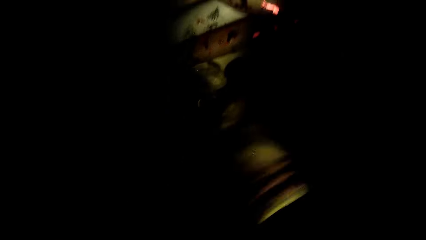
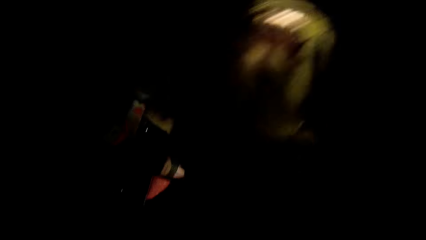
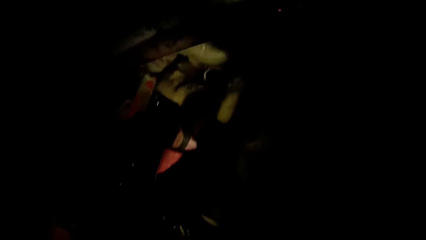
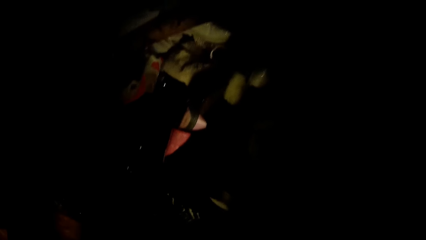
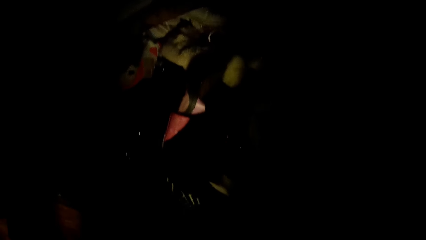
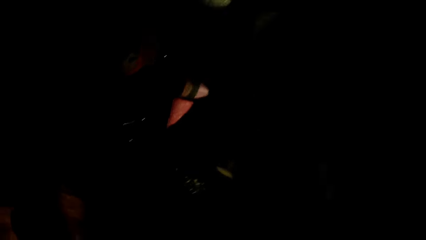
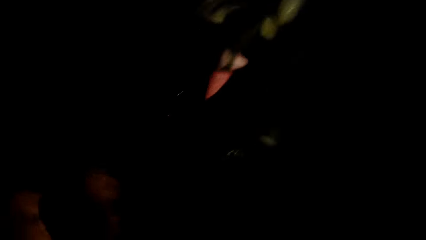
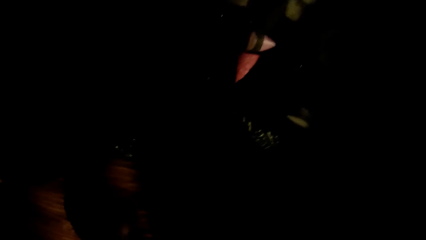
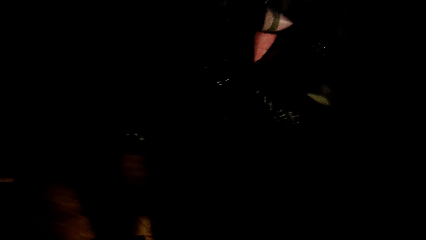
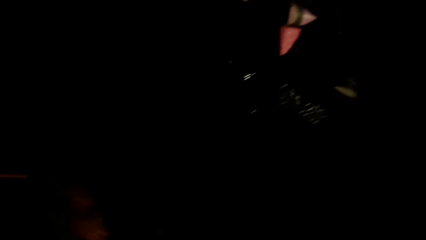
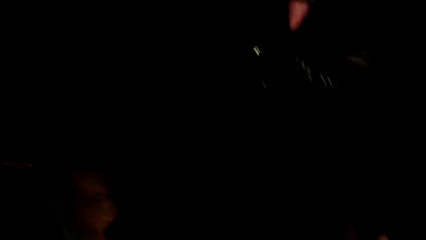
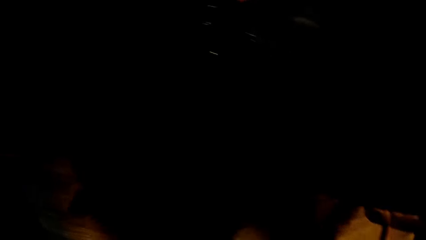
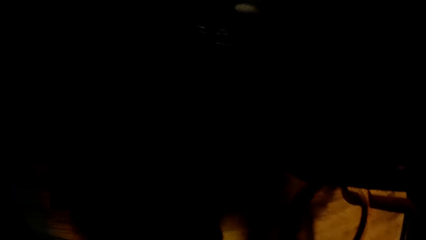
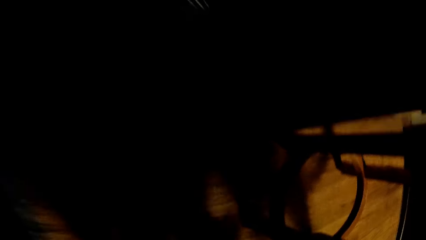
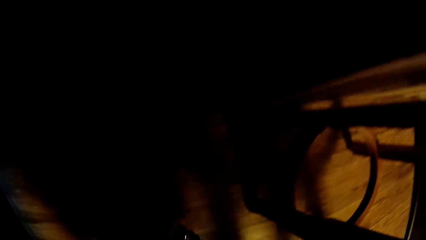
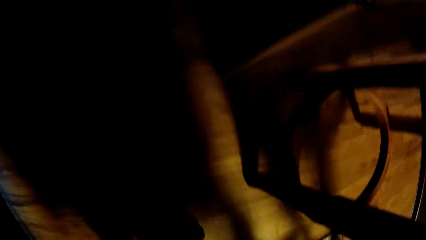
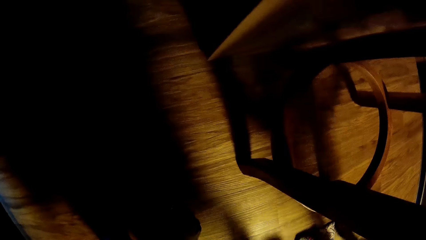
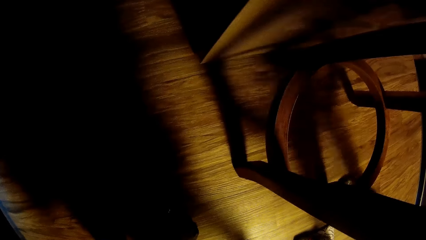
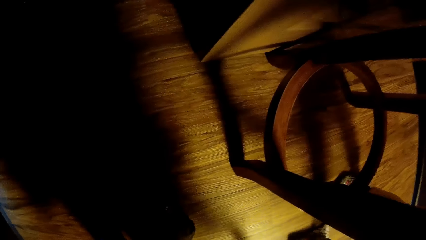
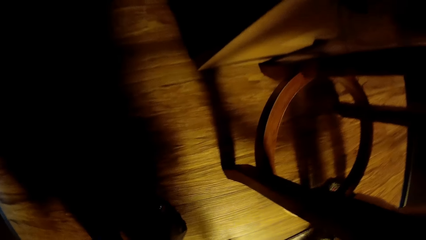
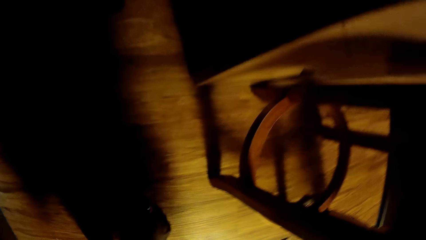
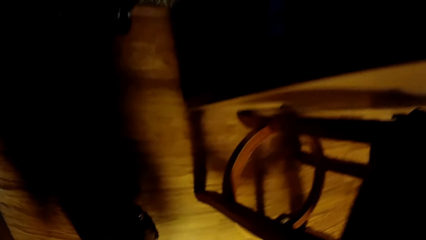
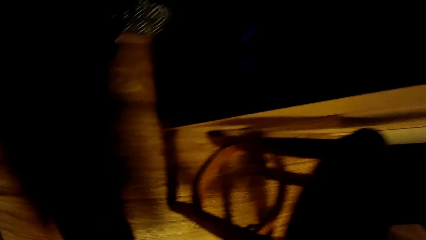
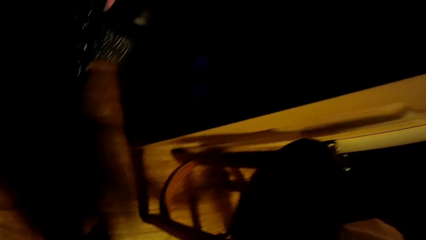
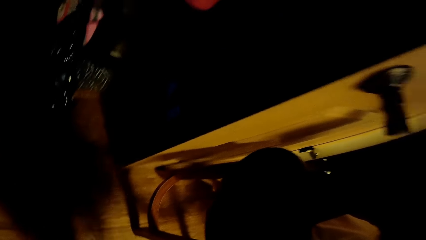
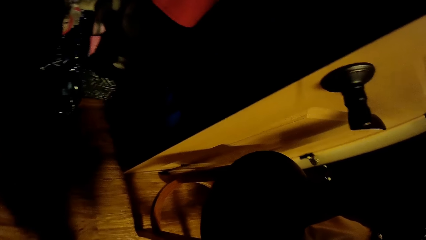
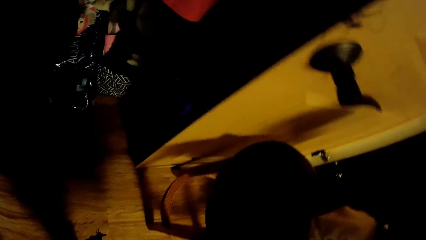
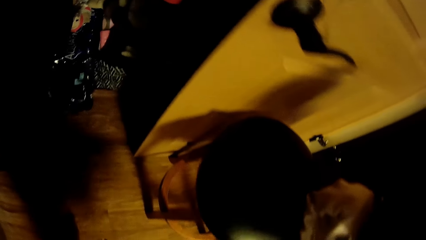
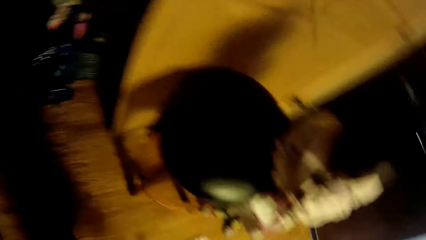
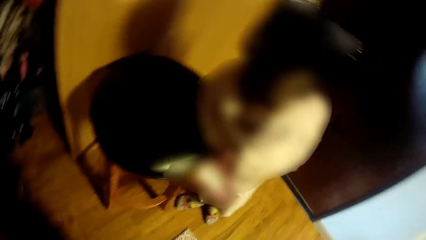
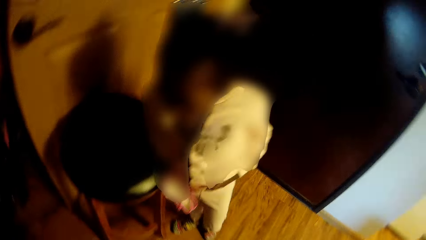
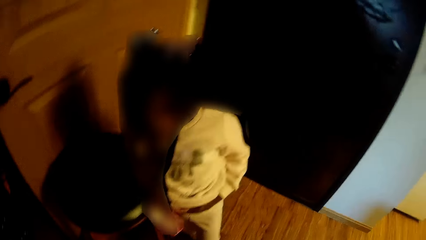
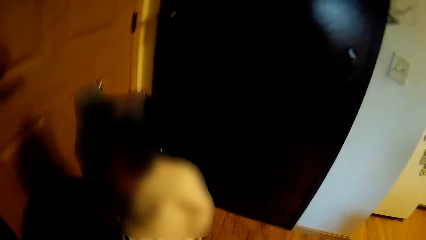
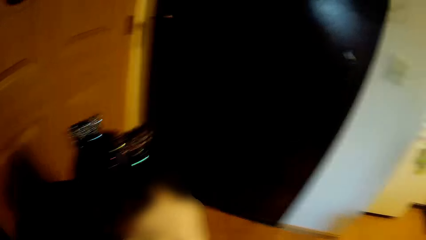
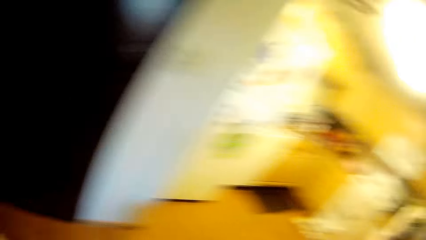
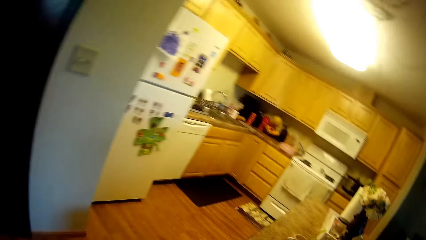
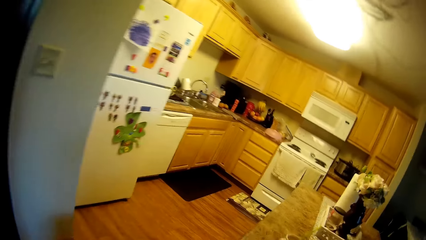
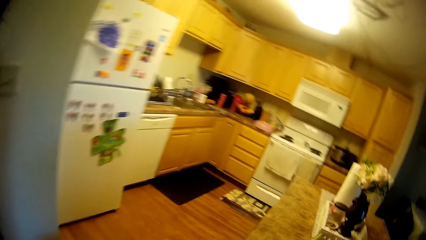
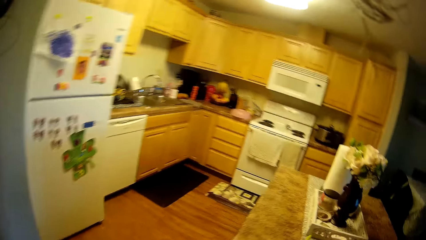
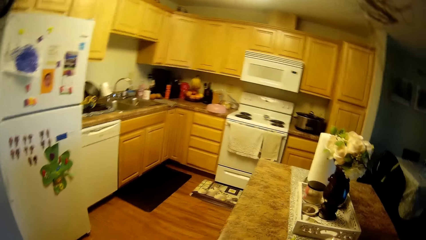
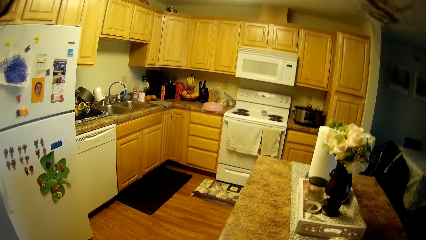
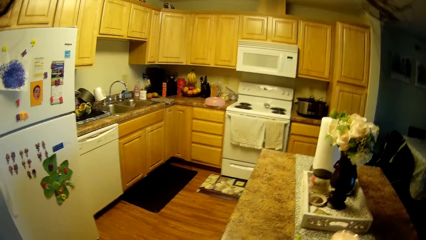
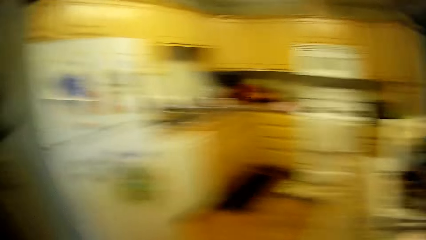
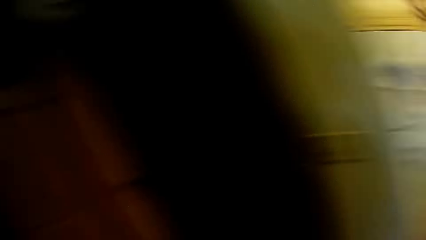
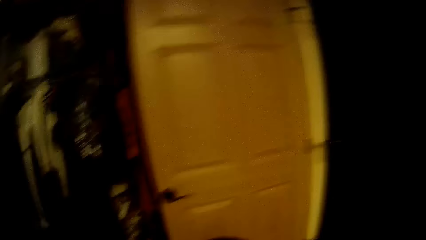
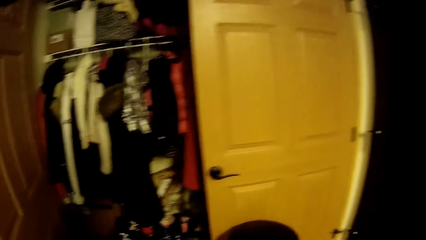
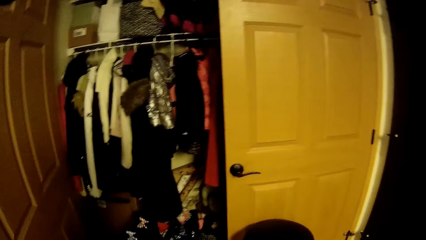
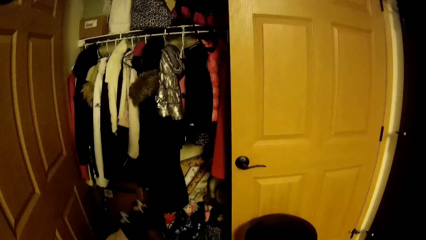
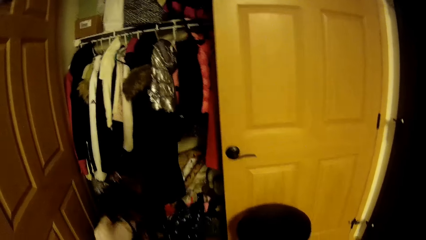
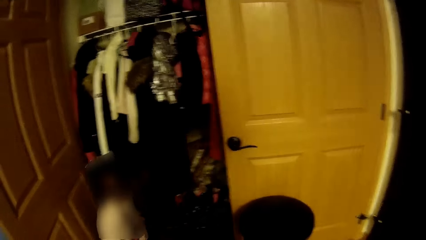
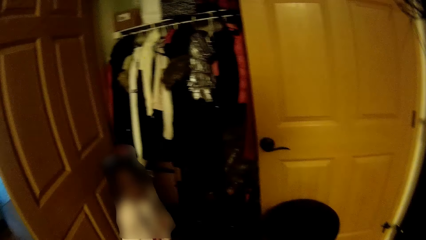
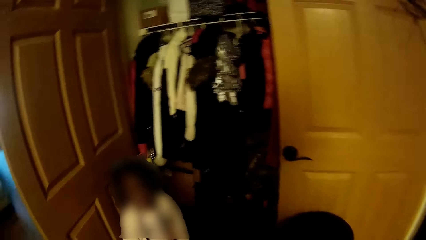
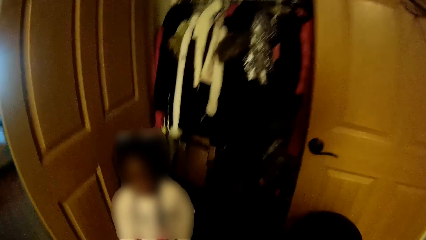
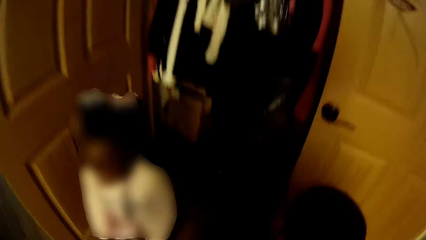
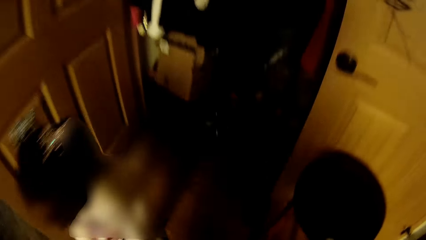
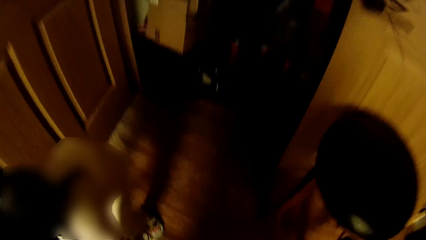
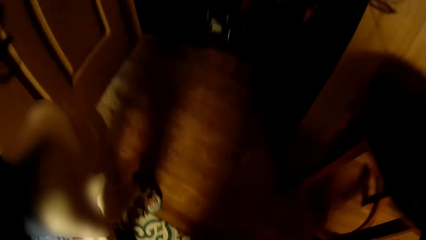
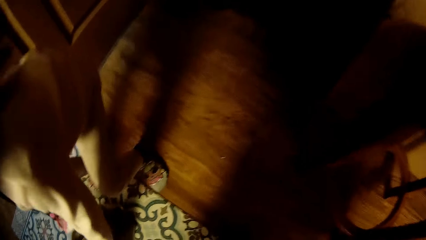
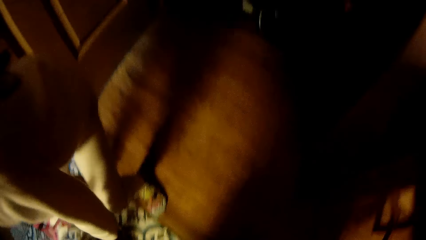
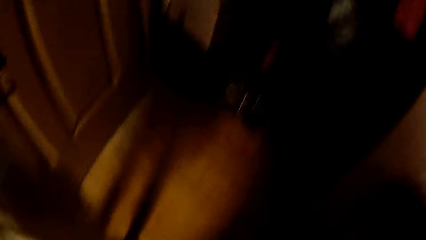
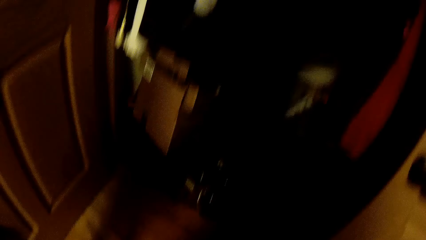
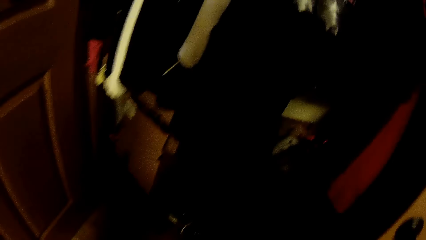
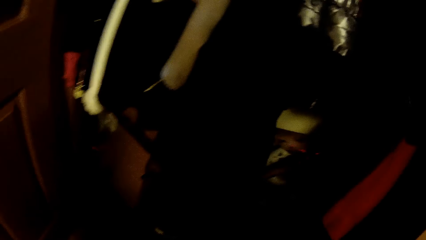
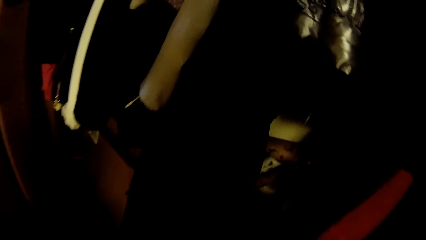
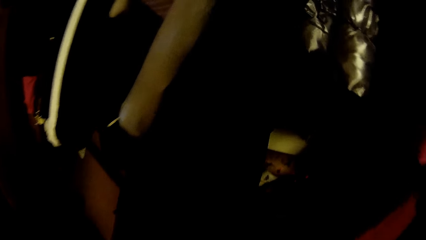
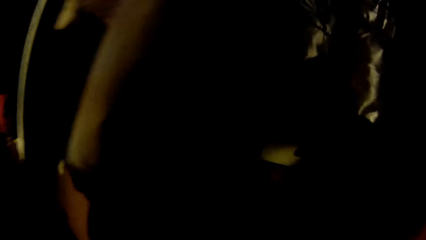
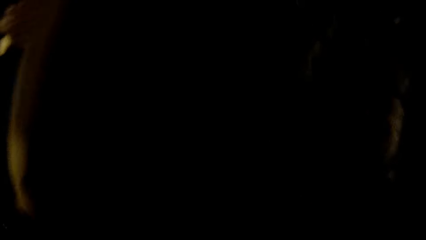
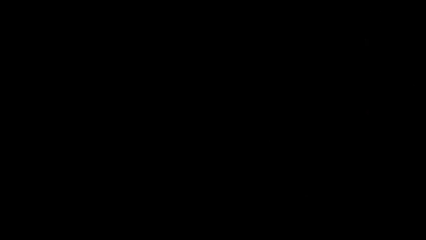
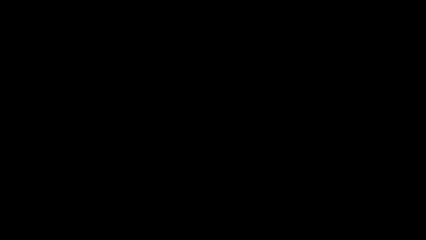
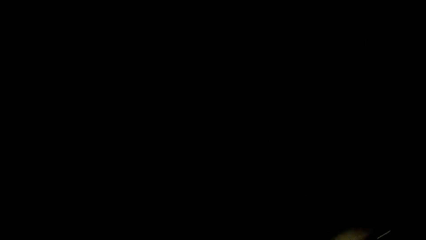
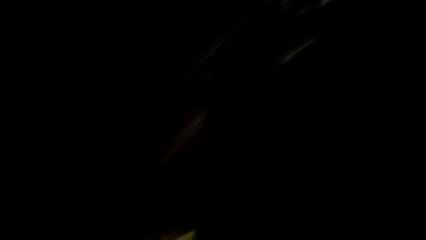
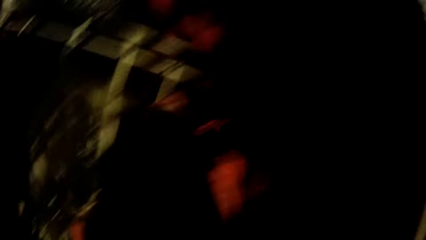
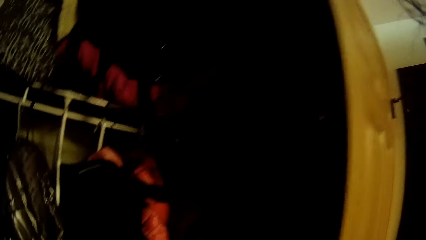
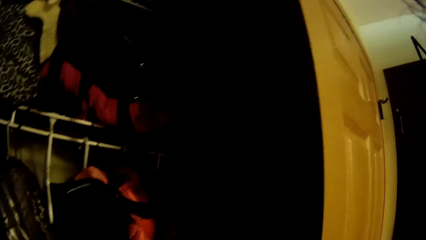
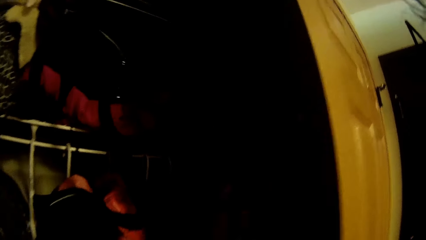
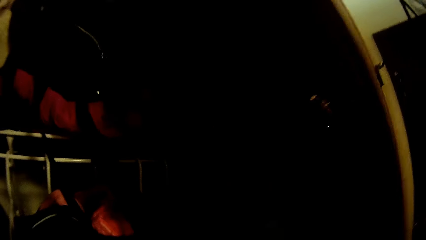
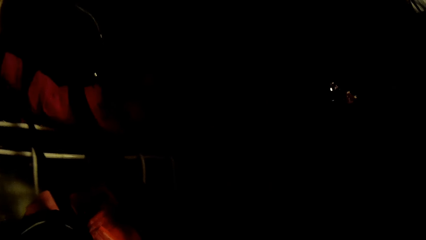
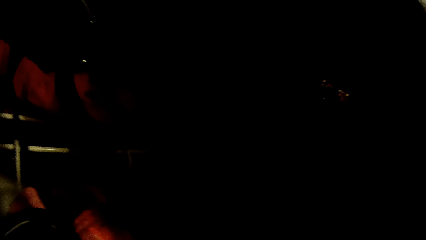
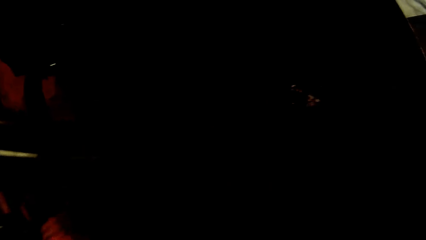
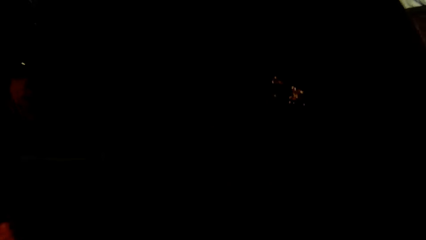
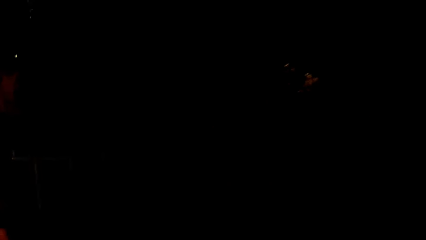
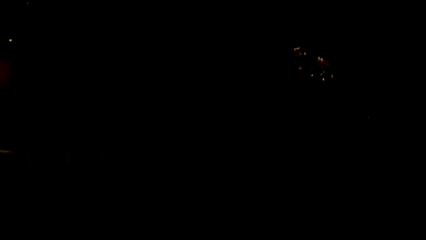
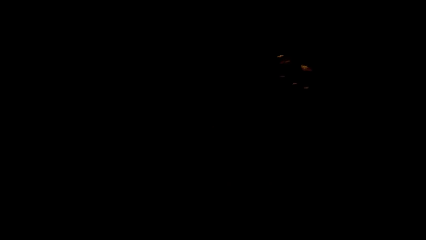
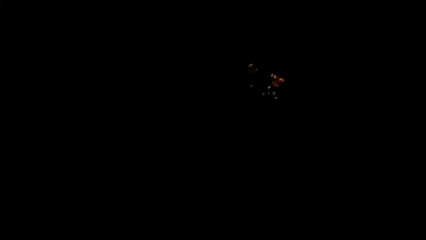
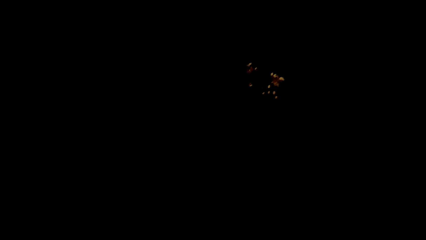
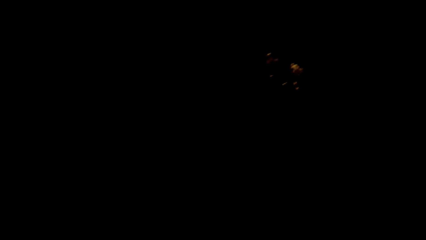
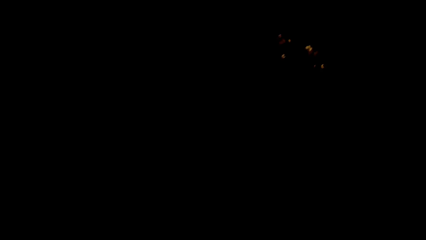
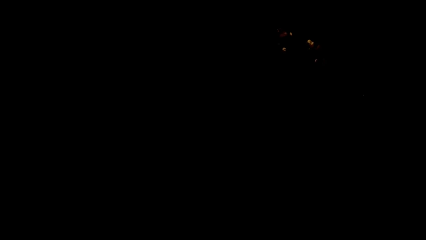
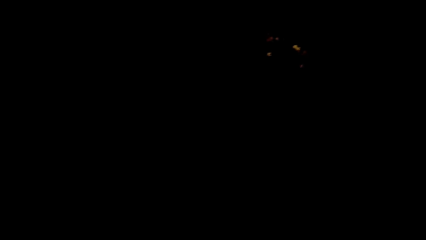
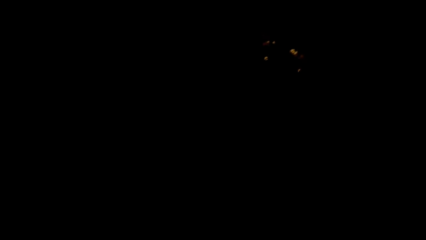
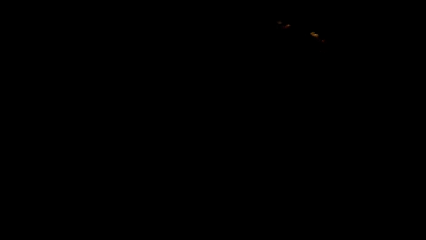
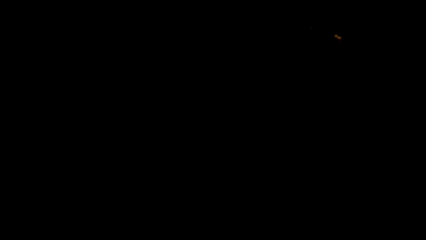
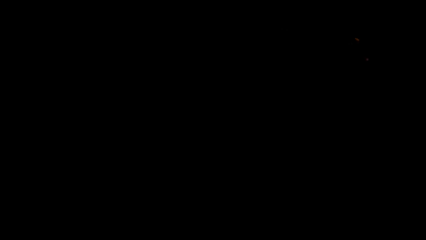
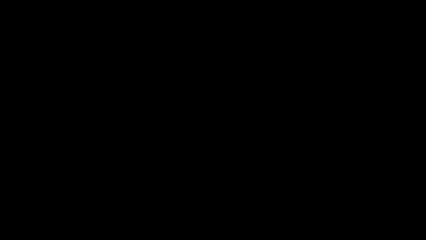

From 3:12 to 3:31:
The camera wearer drops the cloth in the wardrobe with her right hand again. She moves around. She interacts with a child. The child searches for shoes in the wardrobe with her right hand. The camera wearer picks up a shoe from the floor with her left hand.
